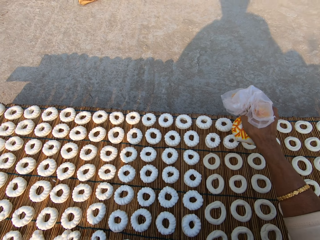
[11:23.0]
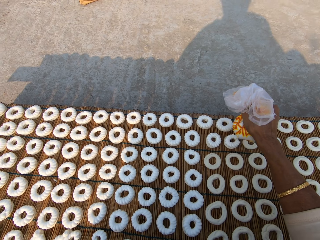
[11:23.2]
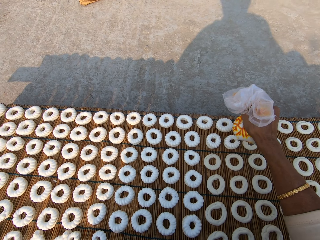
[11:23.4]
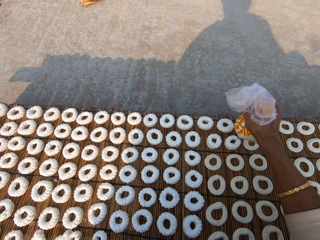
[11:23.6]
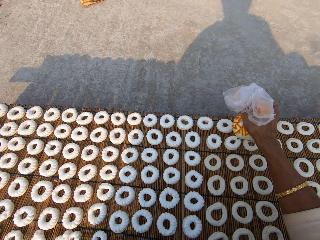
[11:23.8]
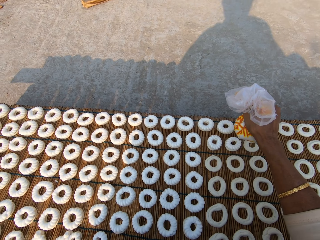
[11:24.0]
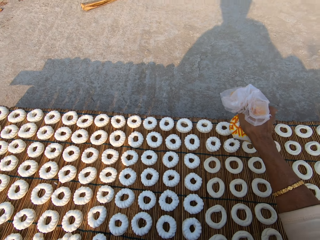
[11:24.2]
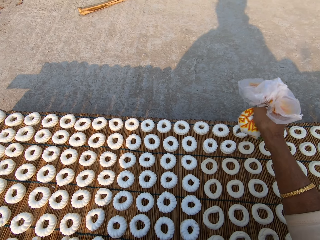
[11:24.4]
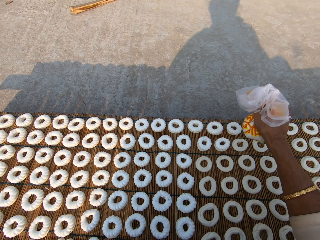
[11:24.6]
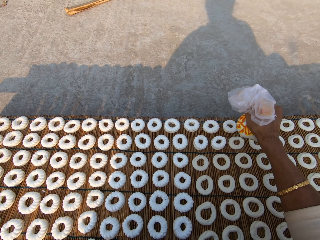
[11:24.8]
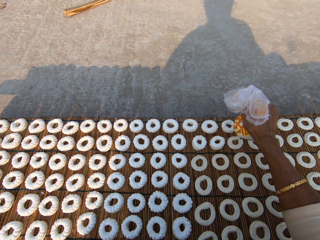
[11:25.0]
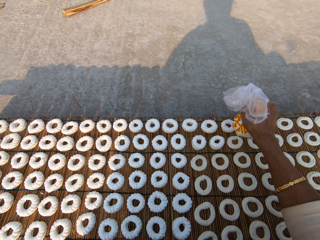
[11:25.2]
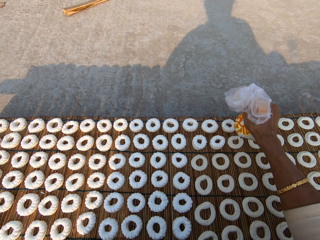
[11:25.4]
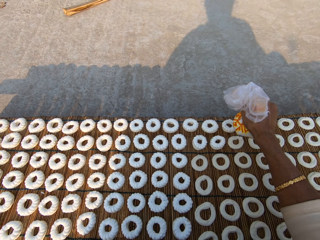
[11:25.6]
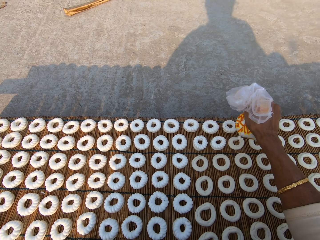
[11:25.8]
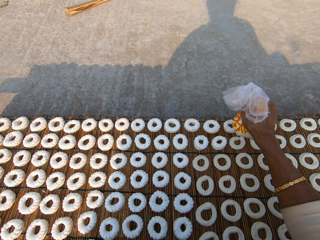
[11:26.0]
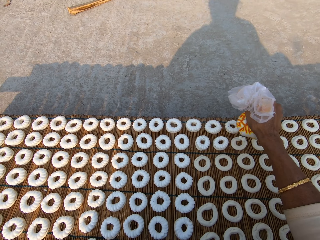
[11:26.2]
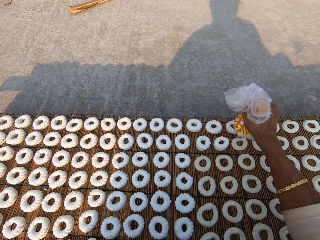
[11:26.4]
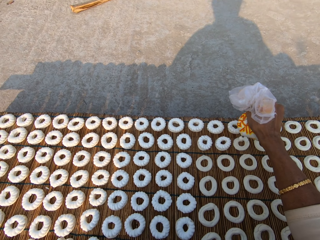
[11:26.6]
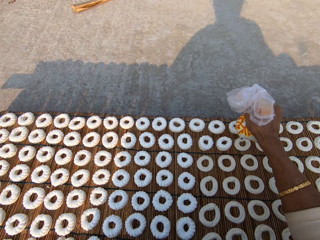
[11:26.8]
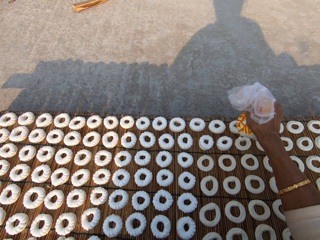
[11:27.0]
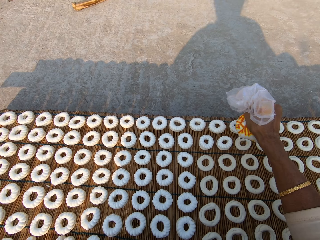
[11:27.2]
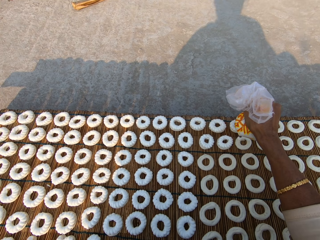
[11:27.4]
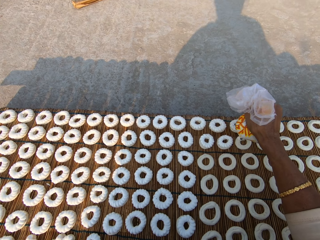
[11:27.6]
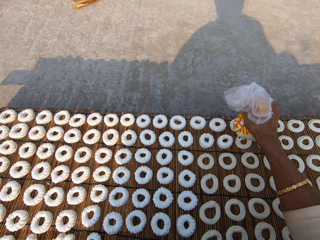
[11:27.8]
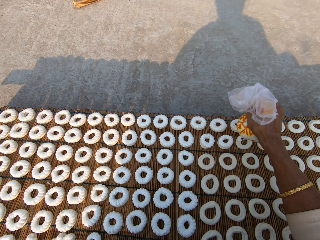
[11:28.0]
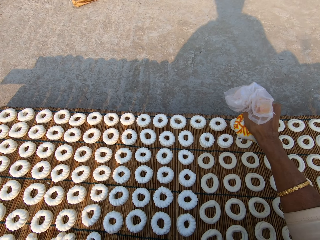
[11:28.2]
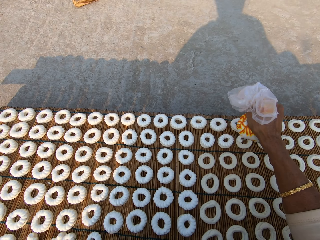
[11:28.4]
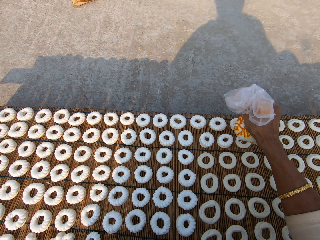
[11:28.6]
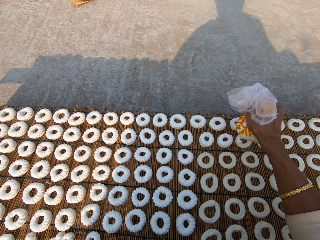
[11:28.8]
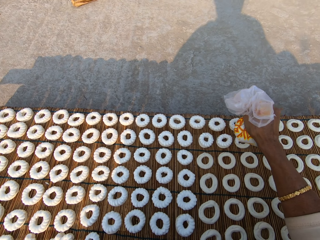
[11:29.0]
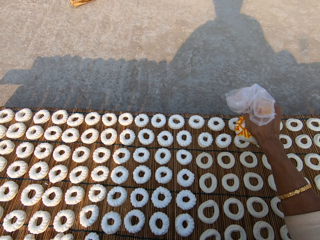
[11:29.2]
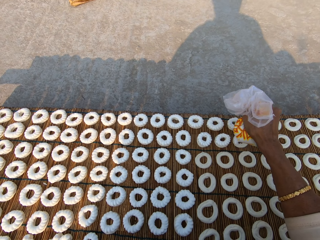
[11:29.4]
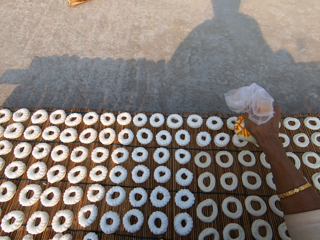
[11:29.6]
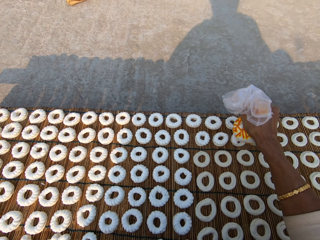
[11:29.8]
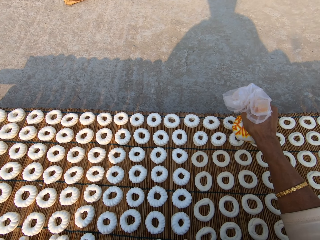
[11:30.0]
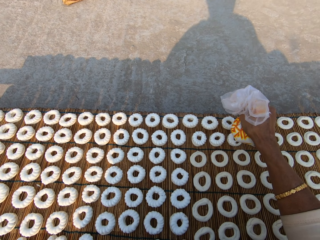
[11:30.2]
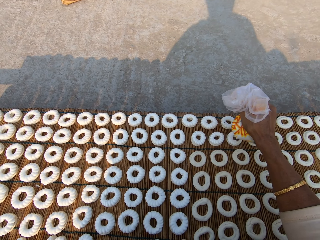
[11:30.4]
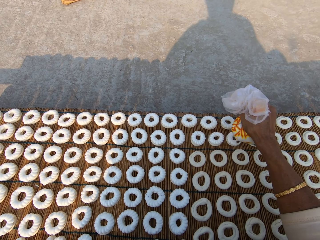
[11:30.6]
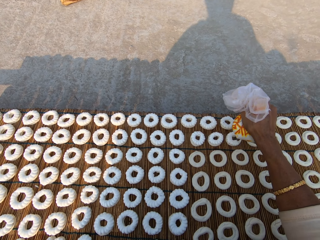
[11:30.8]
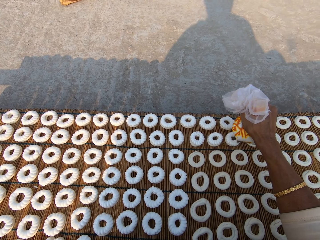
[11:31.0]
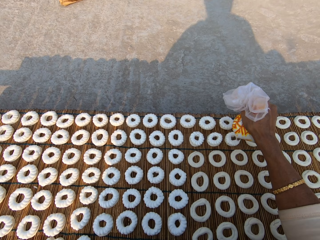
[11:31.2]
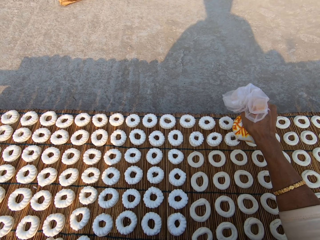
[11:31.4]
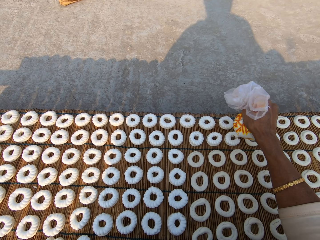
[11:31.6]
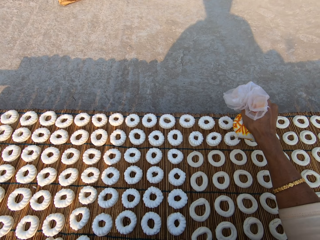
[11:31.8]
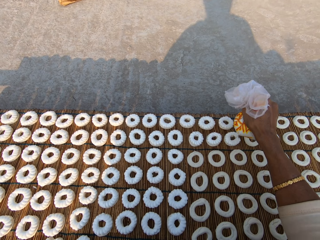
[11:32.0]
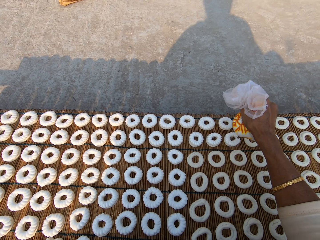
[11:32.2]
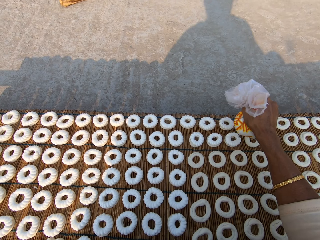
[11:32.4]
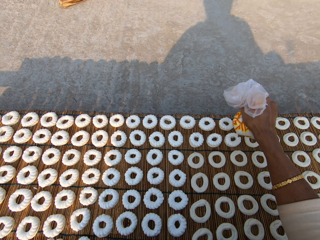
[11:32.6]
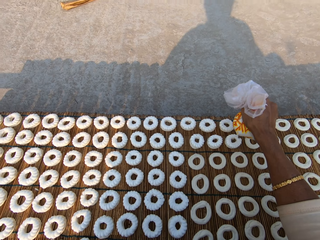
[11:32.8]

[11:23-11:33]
The camera wearer applies flour paste from the plastic bag on another dough on the mat.

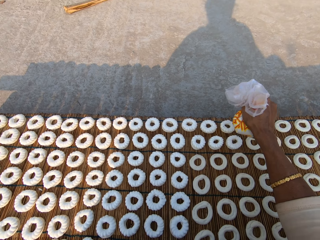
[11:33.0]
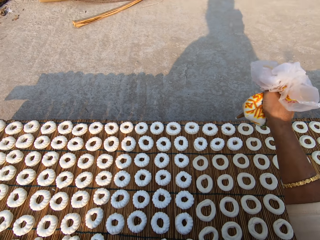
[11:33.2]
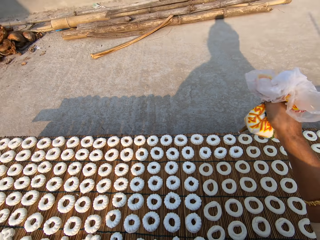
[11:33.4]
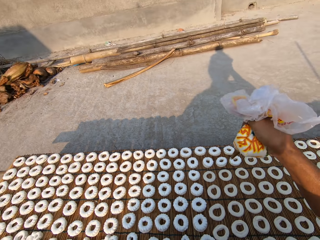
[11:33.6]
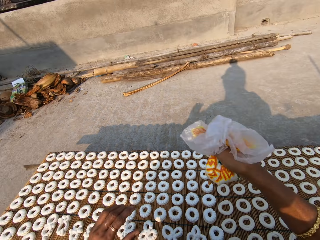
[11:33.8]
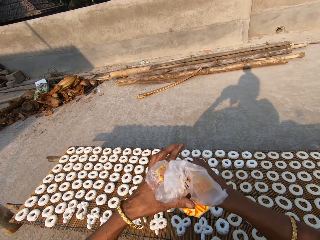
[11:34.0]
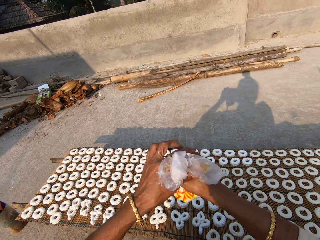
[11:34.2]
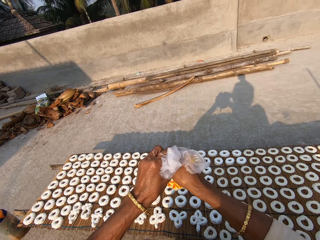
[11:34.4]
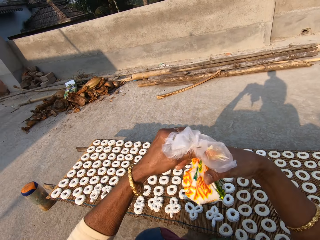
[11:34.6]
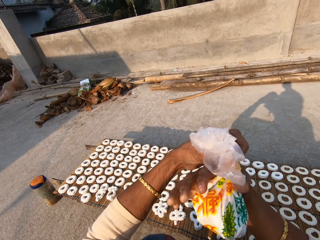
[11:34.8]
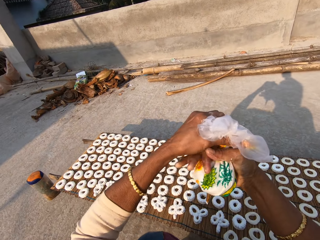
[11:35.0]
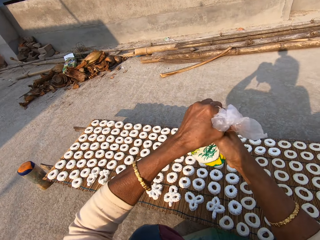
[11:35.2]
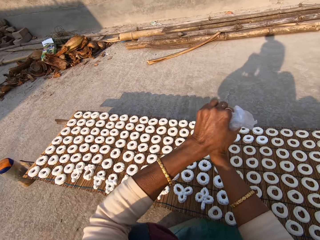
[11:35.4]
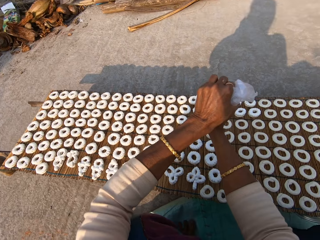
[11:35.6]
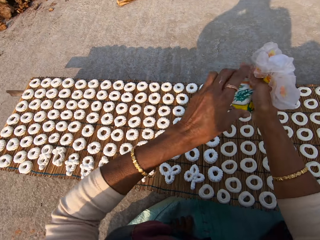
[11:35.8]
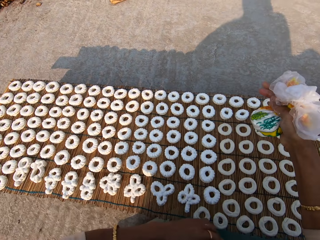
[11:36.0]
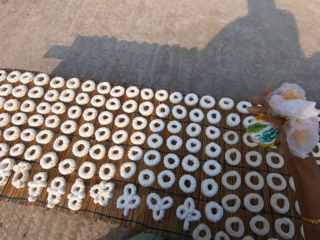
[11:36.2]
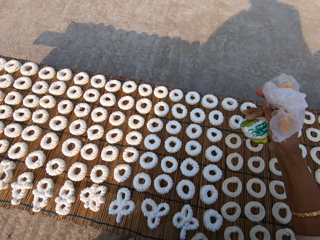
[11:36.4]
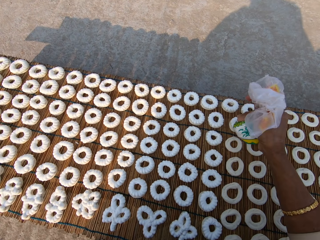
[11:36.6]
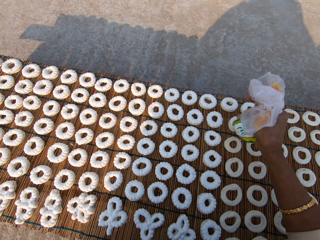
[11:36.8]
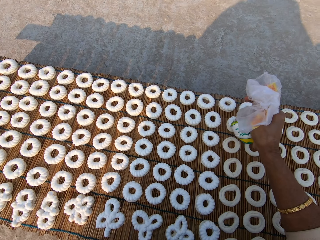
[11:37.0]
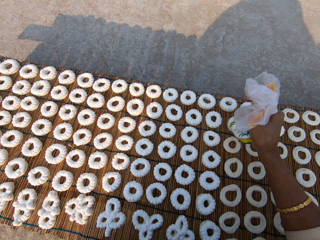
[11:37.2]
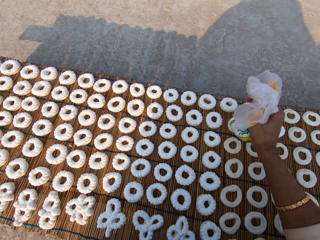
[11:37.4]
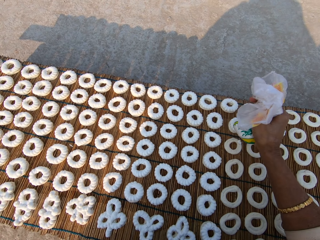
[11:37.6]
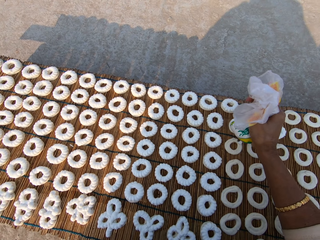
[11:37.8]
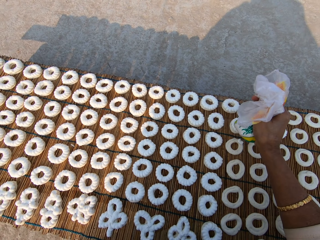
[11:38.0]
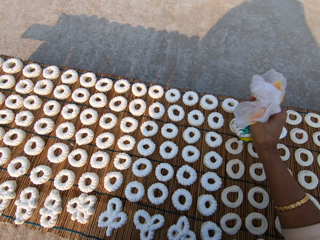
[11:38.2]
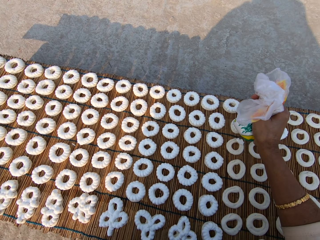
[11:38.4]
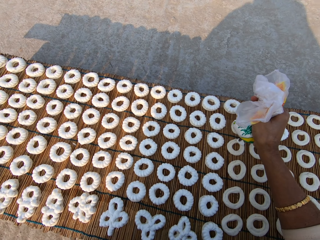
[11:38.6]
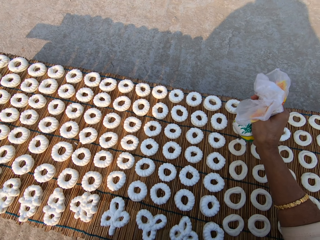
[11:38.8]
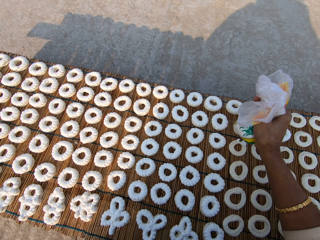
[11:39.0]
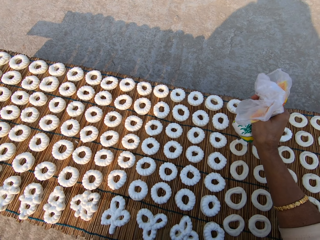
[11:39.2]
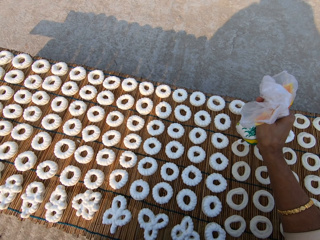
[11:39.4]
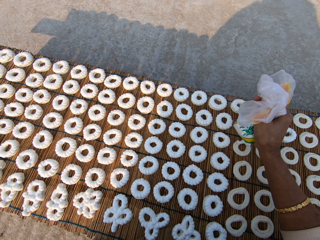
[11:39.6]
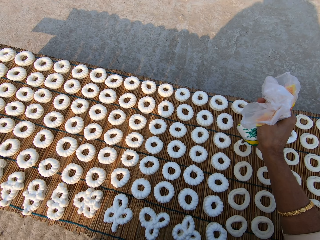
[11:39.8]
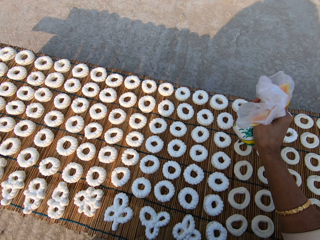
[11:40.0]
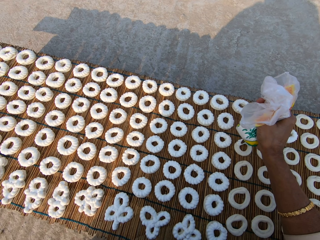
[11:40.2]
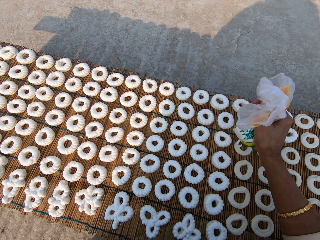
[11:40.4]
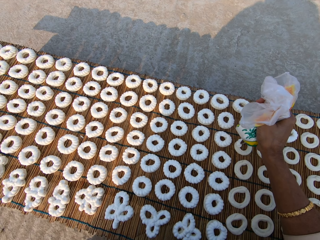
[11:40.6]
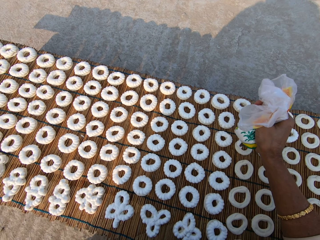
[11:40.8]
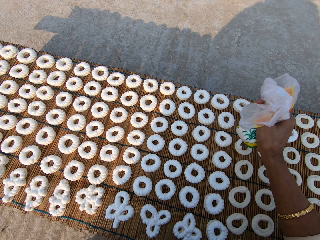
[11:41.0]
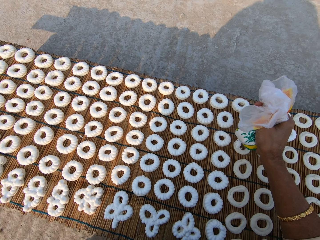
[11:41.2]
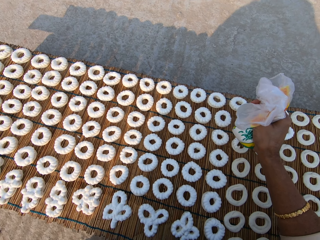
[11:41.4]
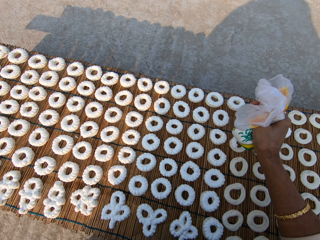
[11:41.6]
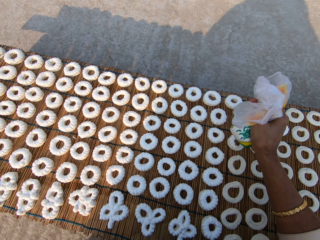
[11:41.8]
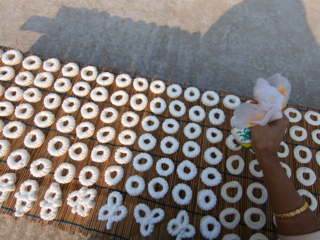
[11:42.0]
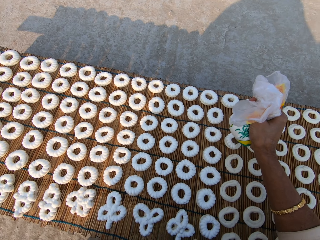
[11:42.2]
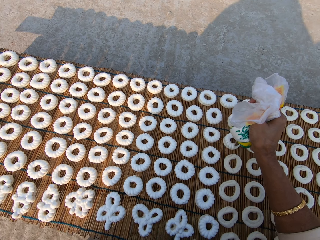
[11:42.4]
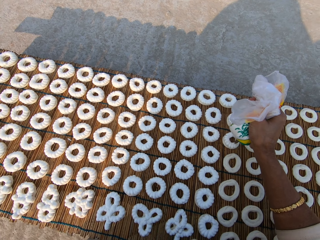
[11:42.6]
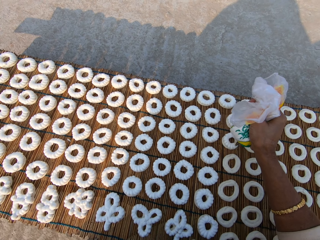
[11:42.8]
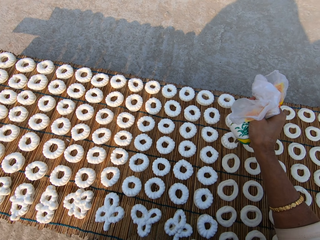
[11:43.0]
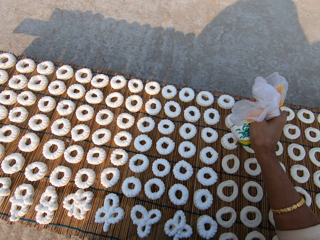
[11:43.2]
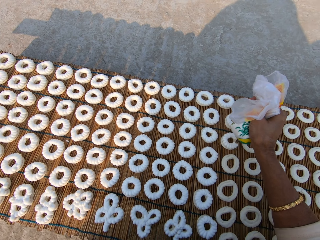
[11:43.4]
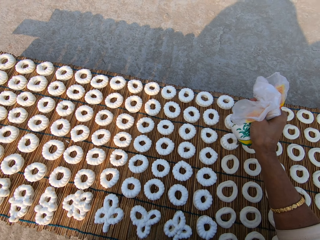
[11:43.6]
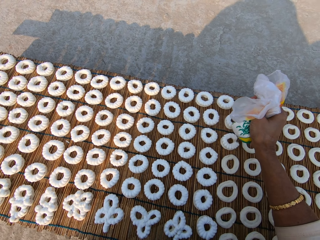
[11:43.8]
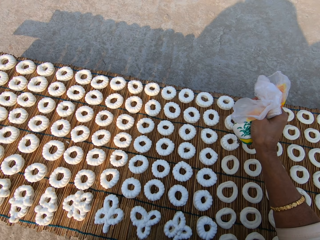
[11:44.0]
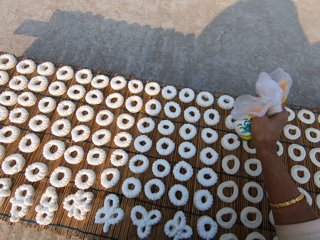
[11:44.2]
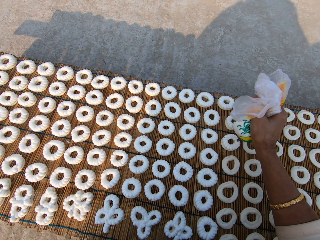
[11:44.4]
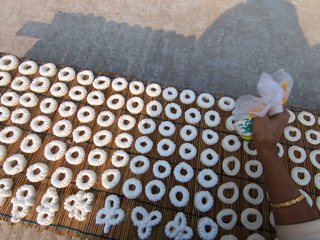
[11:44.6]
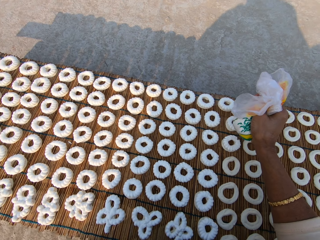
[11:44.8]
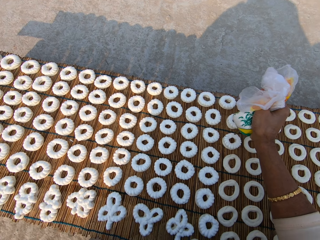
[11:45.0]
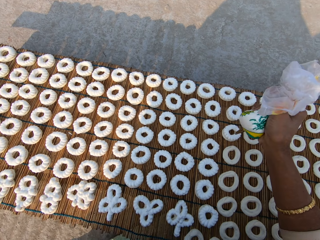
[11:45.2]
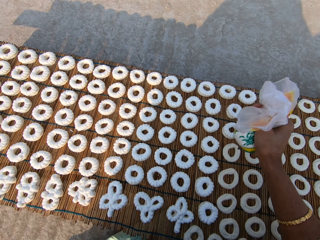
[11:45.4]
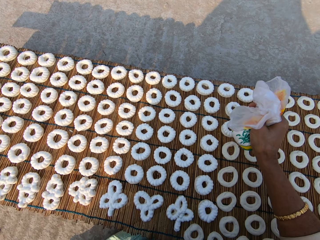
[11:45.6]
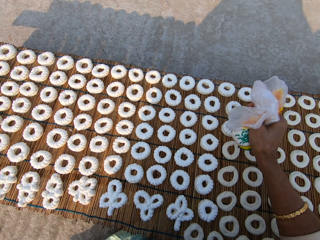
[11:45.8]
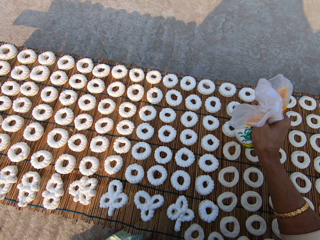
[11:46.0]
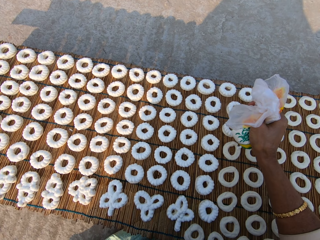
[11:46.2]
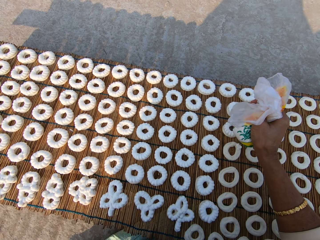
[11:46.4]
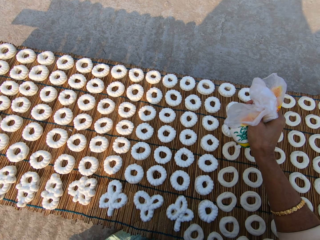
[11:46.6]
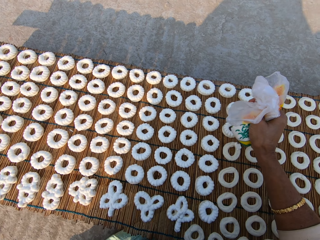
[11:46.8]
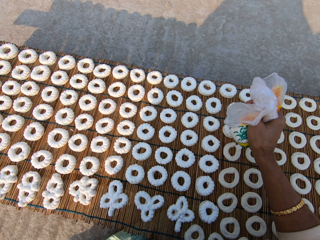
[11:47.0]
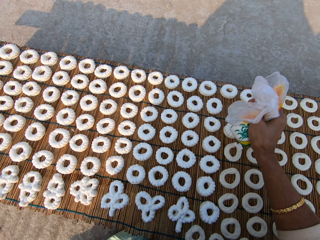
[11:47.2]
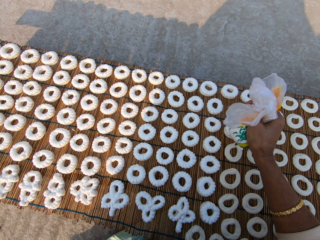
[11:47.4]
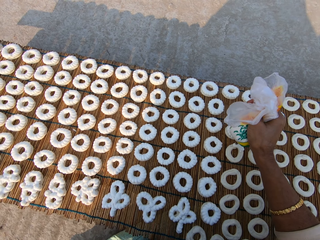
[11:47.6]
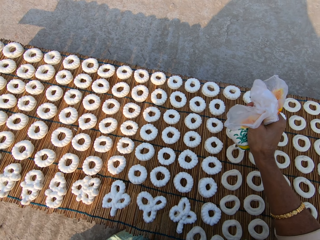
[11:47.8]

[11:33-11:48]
The camera wearer tightens the paper or plastic bag with the cream. They apply flour paste from the plastic bag on another dough on the mat. They apply flour paste again.
